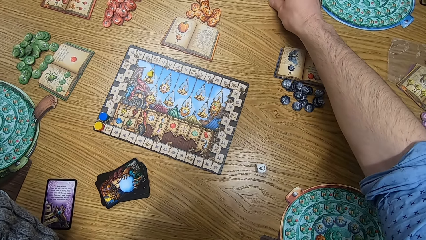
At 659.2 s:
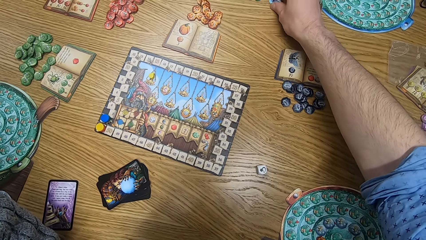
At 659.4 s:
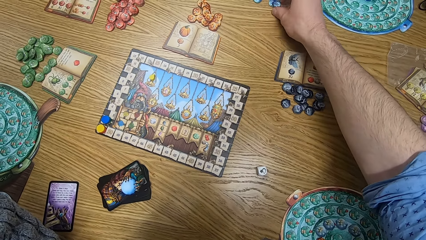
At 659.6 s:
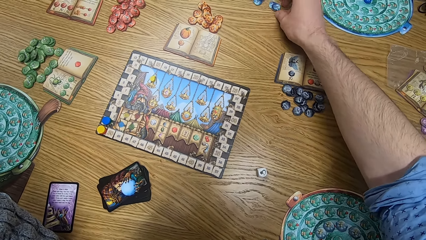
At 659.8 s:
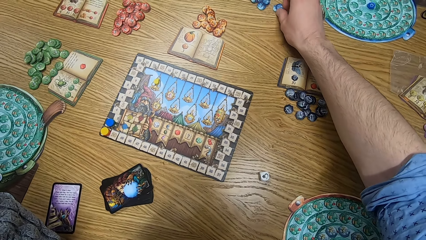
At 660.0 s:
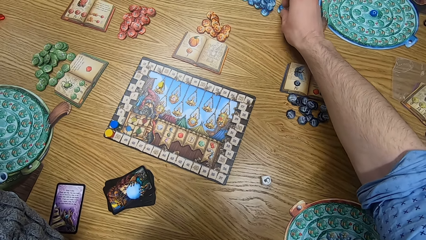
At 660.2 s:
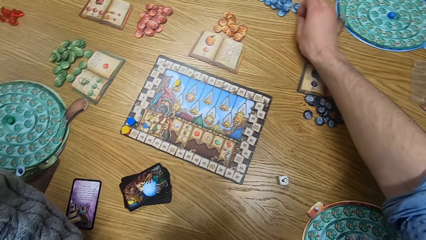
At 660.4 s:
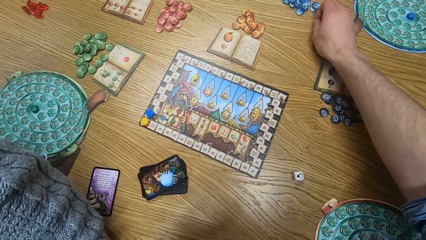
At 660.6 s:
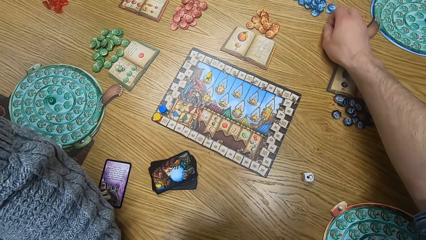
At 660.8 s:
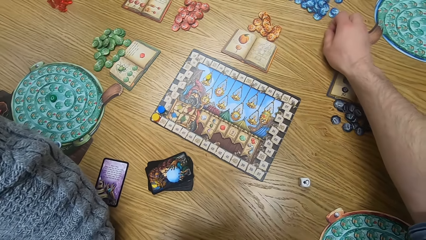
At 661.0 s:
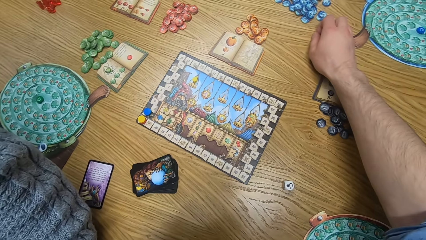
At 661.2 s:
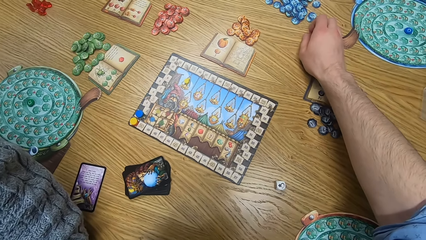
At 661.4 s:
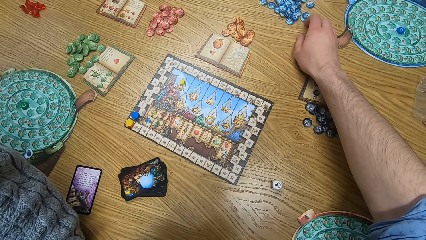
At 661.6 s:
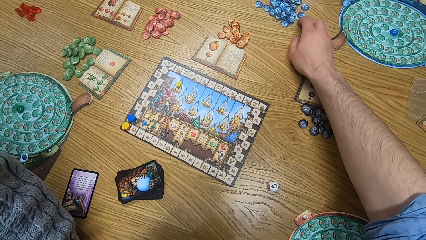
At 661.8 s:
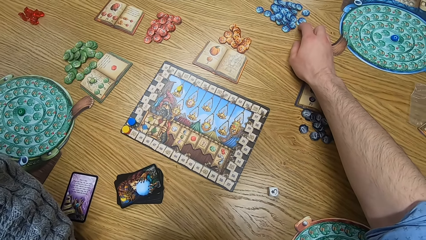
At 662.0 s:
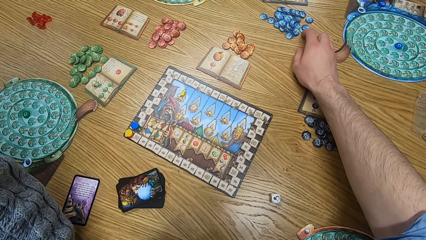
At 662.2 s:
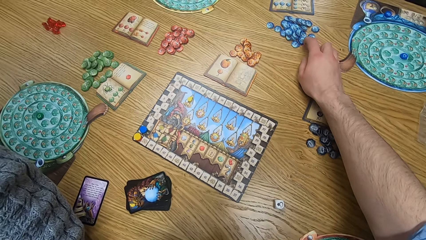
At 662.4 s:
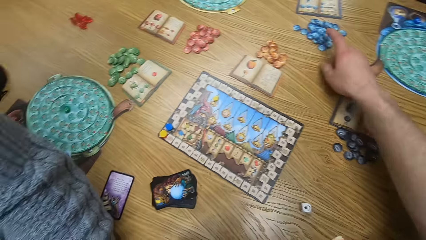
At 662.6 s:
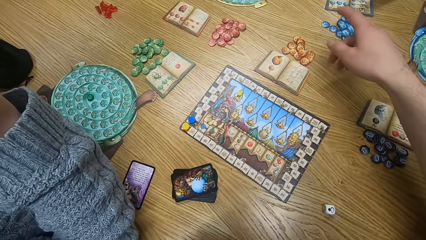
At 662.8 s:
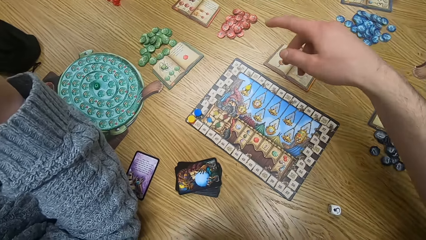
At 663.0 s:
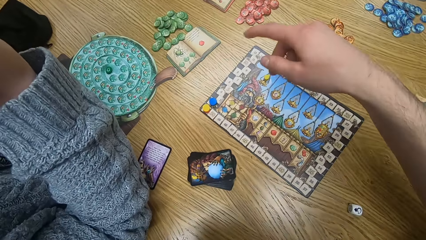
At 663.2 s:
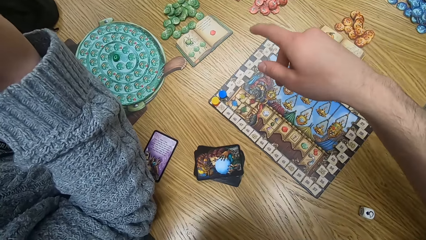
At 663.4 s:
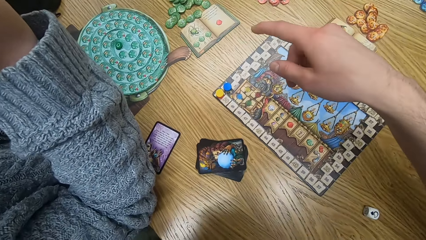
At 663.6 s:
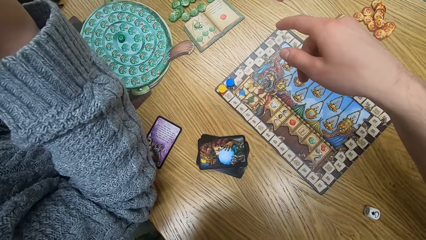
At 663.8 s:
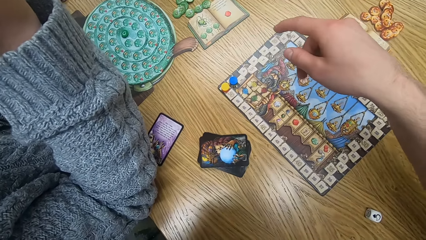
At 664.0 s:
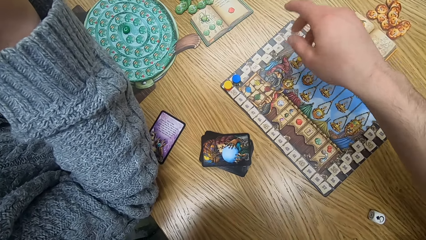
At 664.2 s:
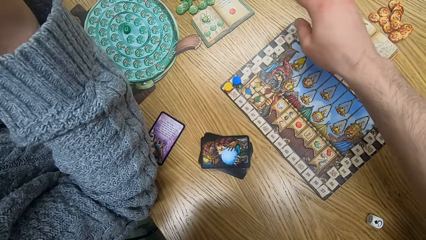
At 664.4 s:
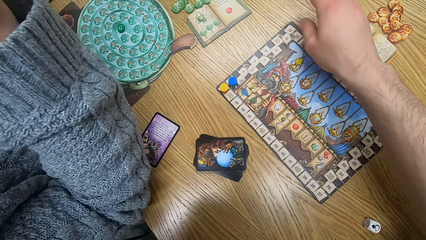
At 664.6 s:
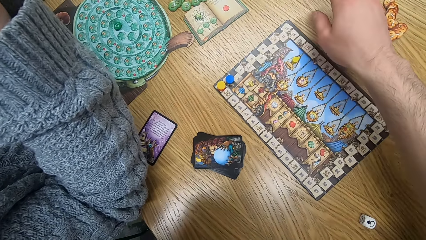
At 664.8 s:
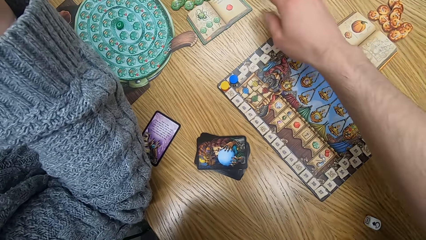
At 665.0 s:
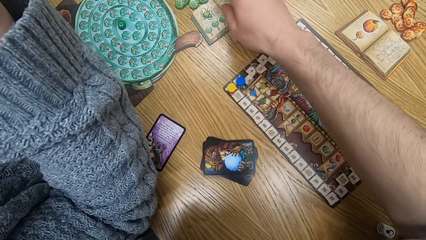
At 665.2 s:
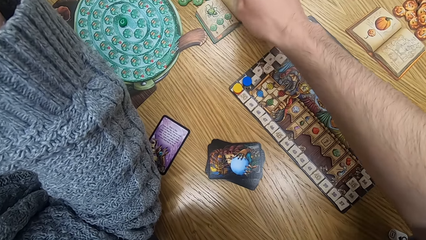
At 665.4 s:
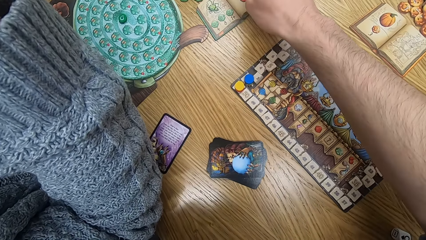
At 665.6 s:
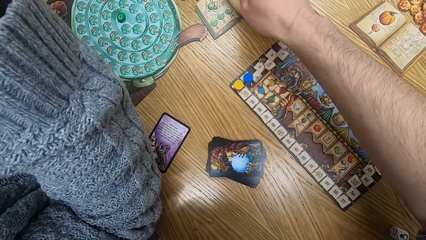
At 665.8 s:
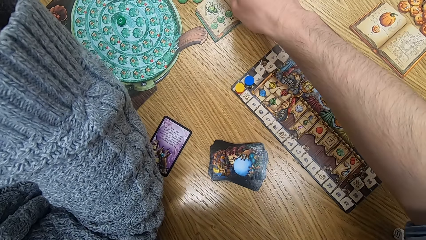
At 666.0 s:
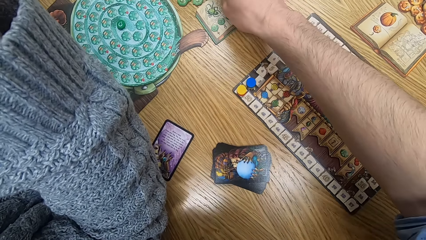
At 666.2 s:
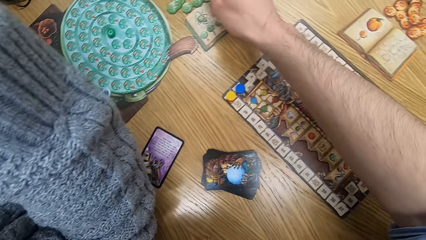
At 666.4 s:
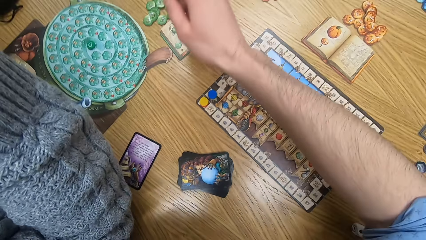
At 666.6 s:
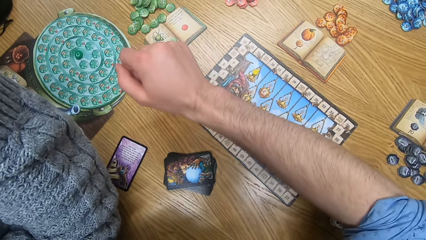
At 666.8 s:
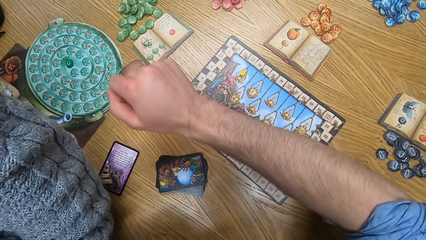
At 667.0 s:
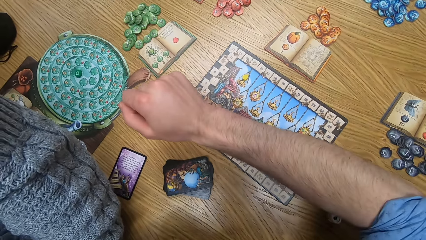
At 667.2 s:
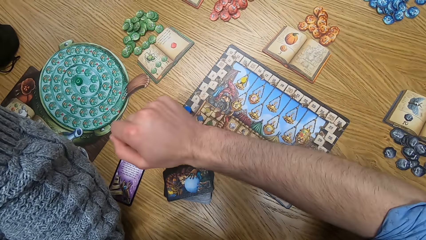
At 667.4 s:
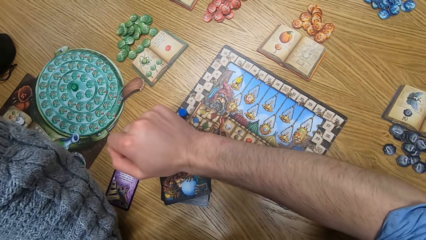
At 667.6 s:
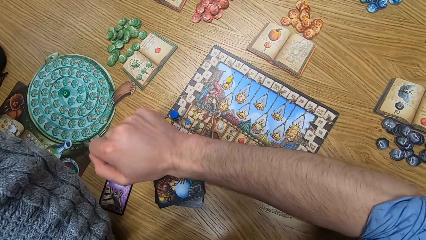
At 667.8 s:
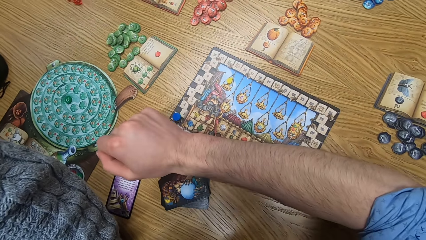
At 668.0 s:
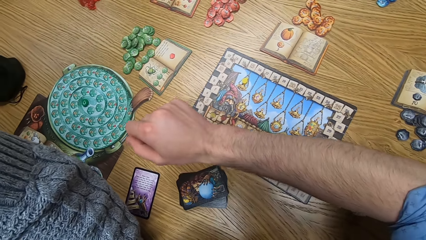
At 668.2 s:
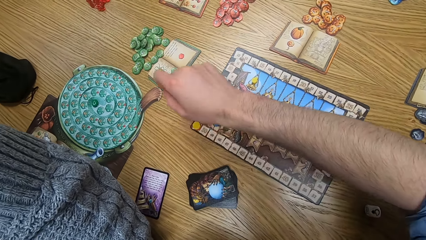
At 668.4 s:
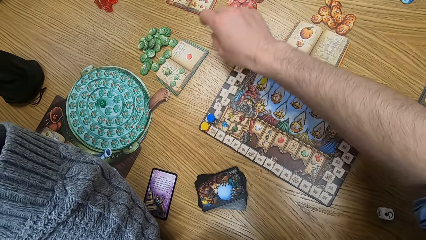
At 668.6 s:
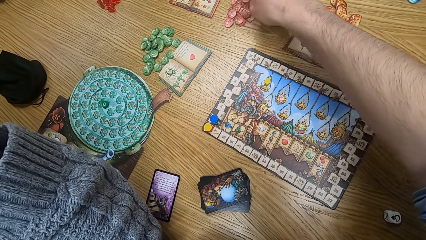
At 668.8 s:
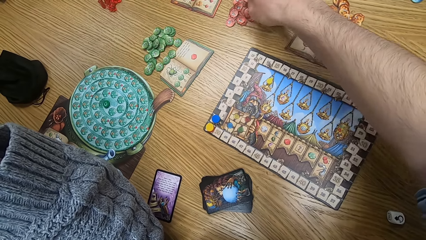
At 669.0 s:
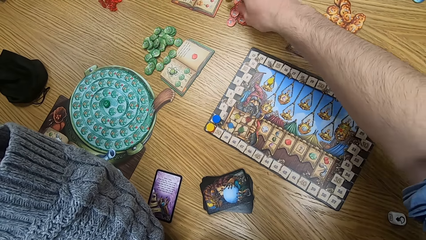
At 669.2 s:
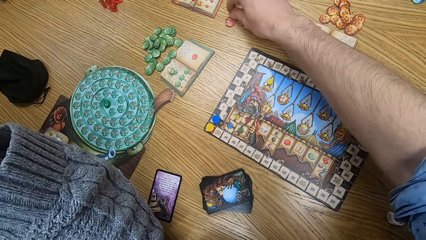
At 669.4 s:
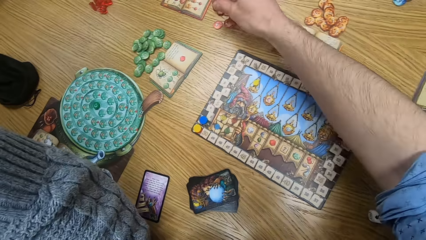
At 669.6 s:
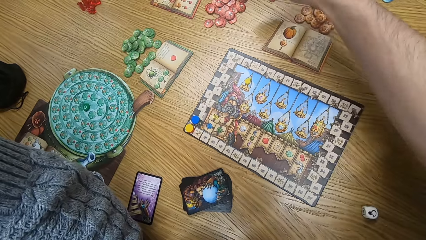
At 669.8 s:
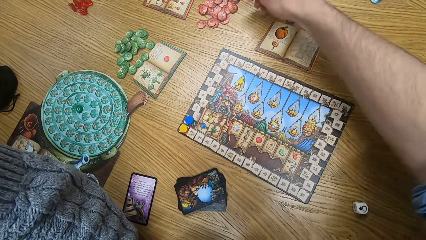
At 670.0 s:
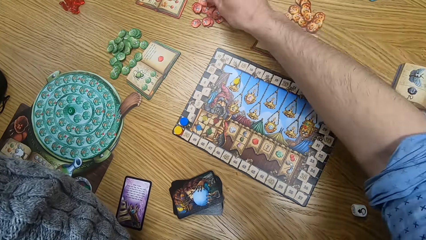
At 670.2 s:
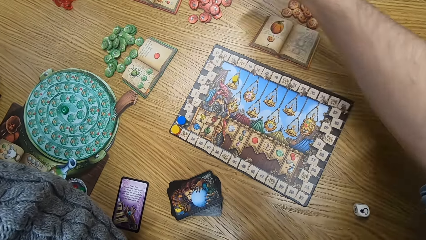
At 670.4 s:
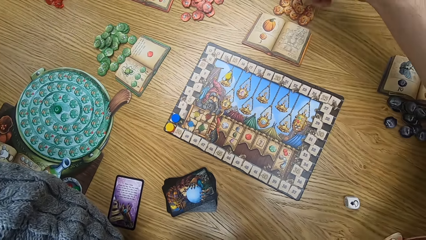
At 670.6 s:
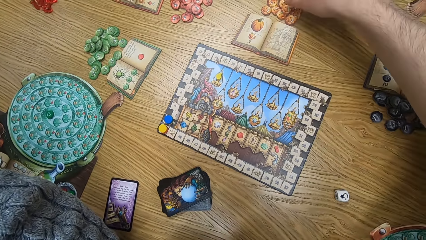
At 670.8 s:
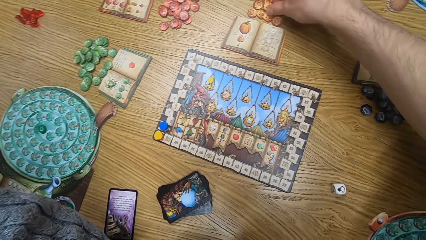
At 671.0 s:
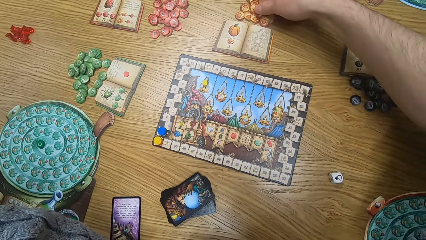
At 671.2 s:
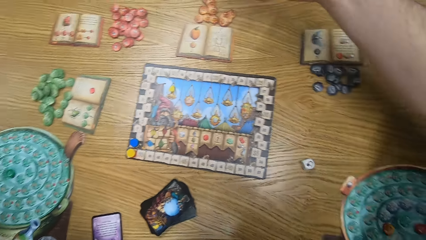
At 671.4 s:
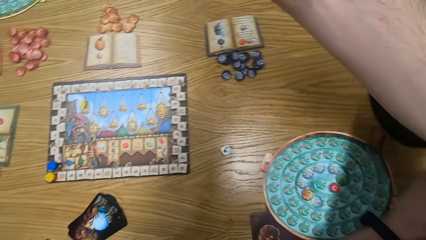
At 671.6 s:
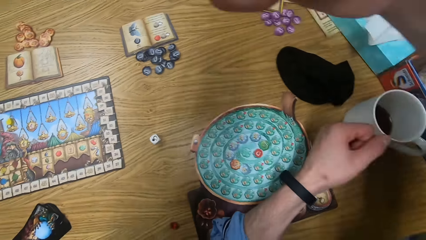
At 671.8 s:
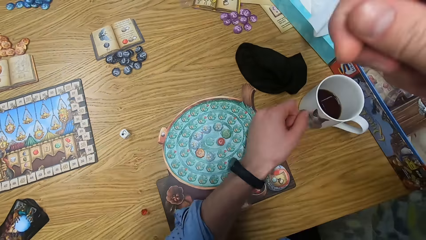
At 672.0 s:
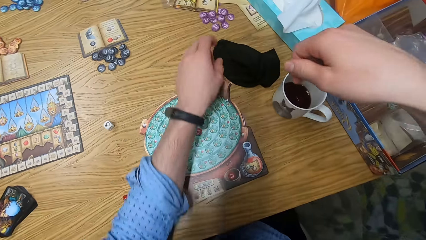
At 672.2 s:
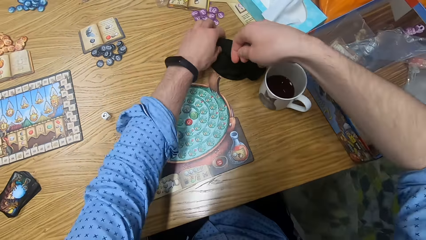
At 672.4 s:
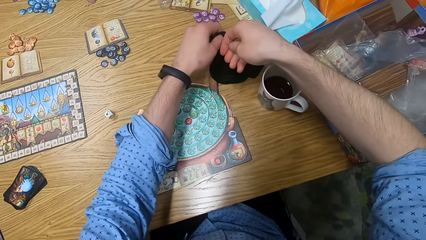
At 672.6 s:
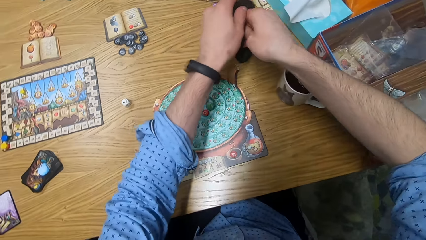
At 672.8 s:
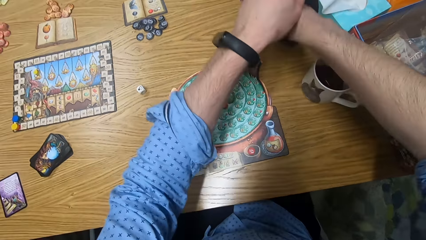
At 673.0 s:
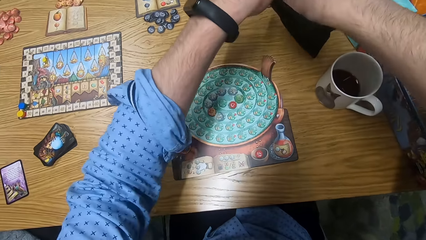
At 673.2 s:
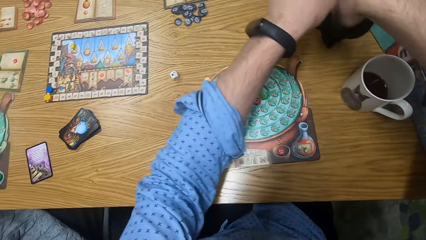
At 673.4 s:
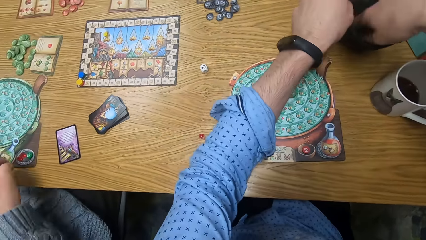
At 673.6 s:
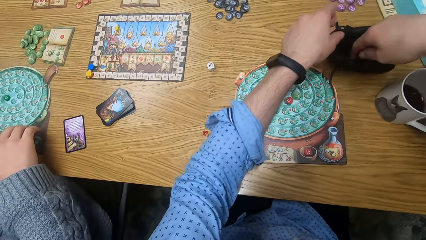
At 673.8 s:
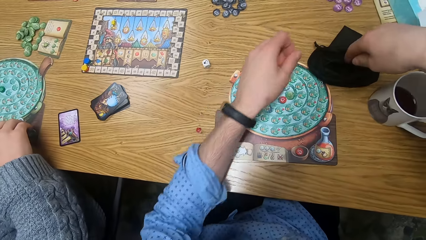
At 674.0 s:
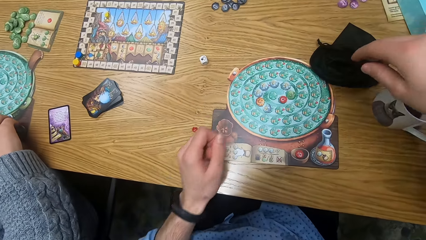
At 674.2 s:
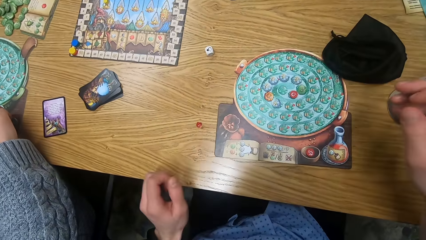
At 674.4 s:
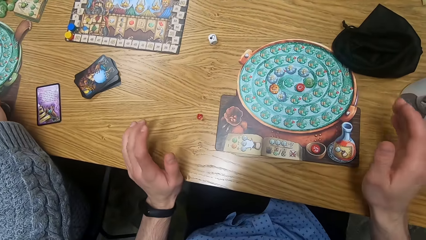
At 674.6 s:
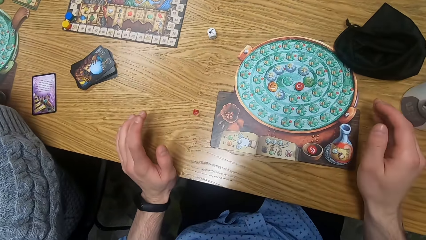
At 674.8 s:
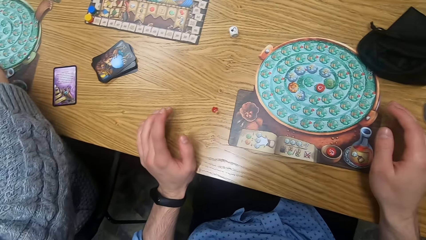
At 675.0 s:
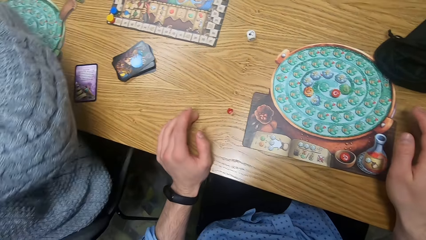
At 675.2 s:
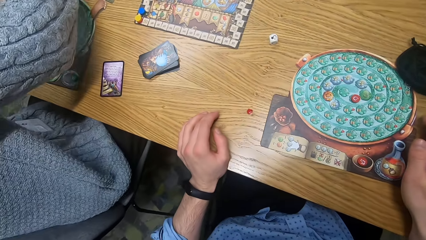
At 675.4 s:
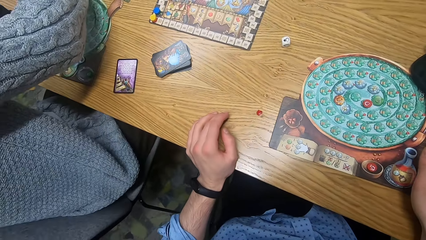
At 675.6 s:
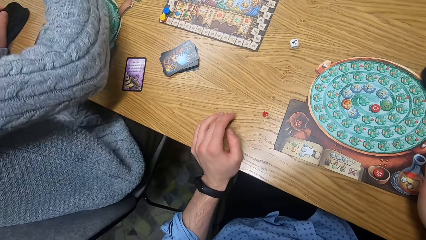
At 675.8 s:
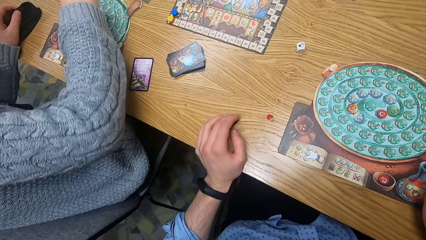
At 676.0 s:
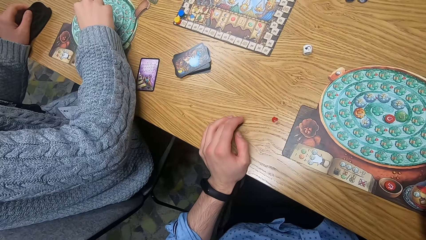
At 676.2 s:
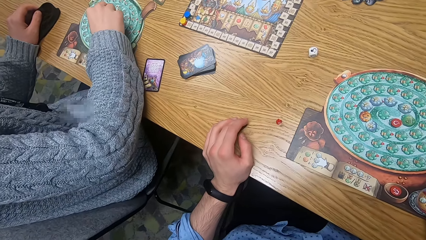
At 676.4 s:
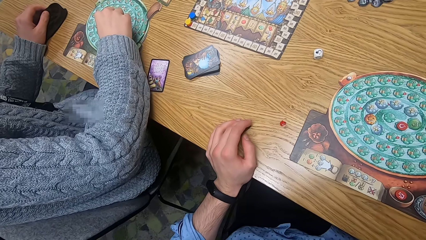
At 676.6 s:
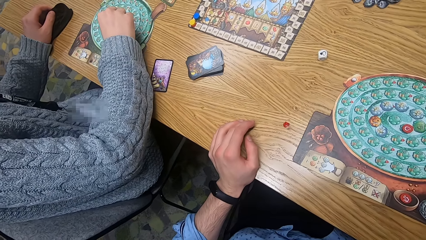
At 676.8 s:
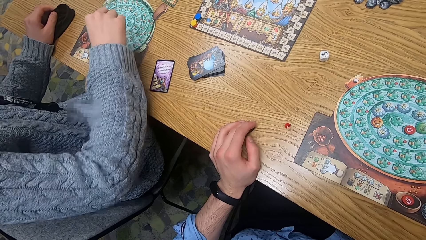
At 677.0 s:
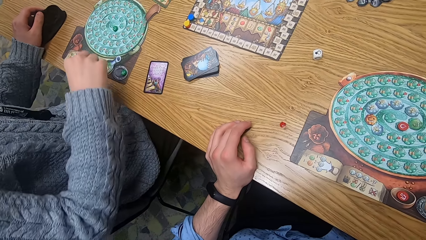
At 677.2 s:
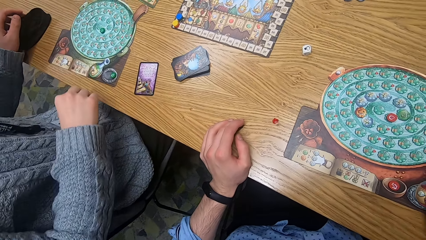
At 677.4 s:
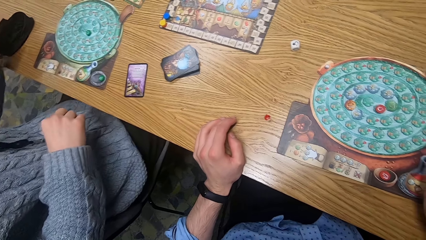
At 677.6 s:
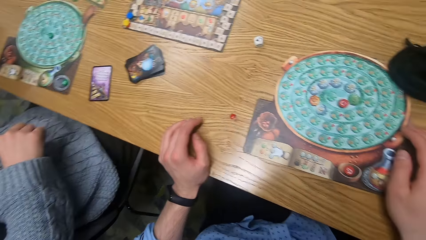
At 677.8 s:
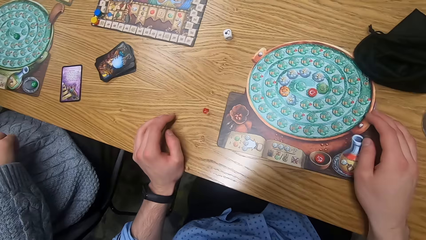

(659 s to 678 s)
The camera wearer moves a blue chip on the table with his right hand. He picks a red chip from the table with his right hand. He picks an orange chip from the table with his right hand. He puts the red and orange chips in a bag on the table with his right hand. A man picks the rubies from a player board on the table with his right hand. The man touches a green chip on the player board on the table with his right hand.
